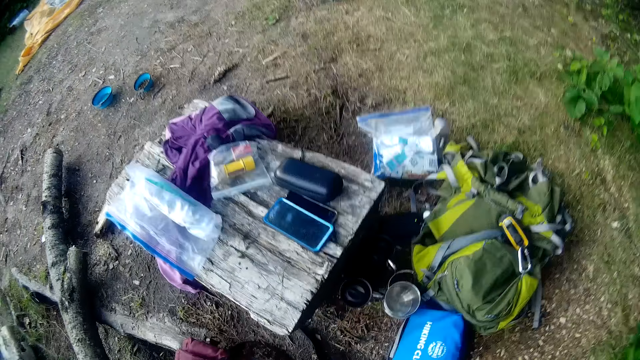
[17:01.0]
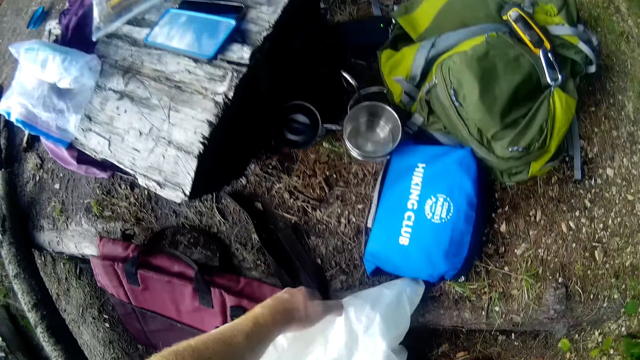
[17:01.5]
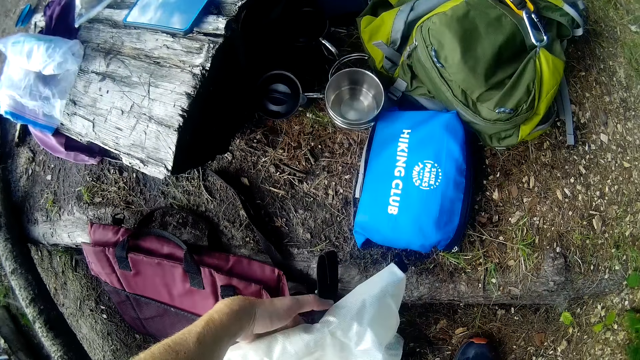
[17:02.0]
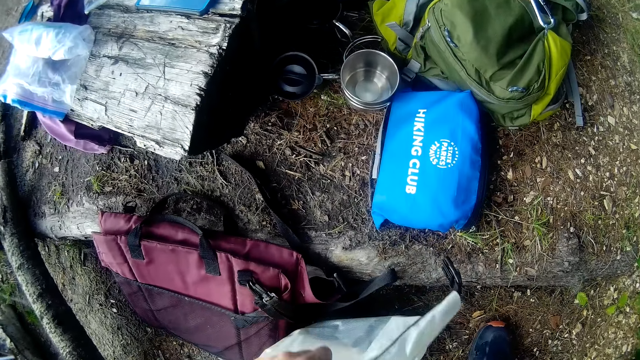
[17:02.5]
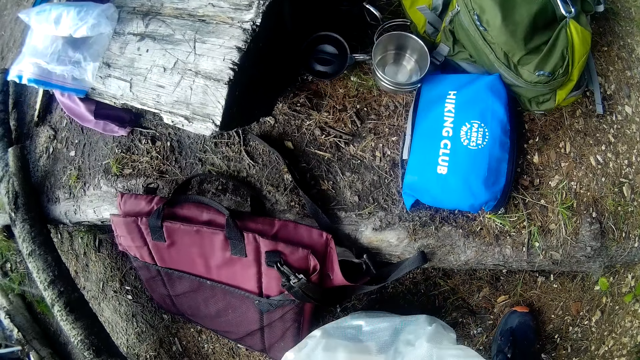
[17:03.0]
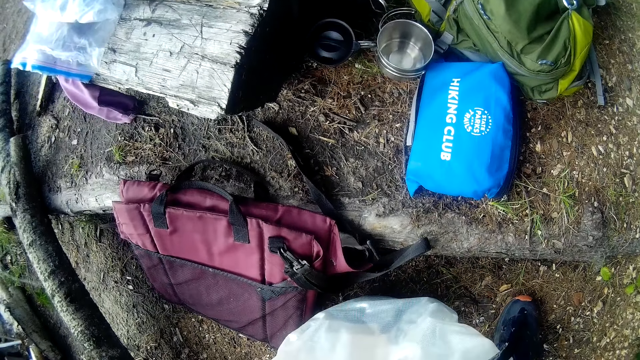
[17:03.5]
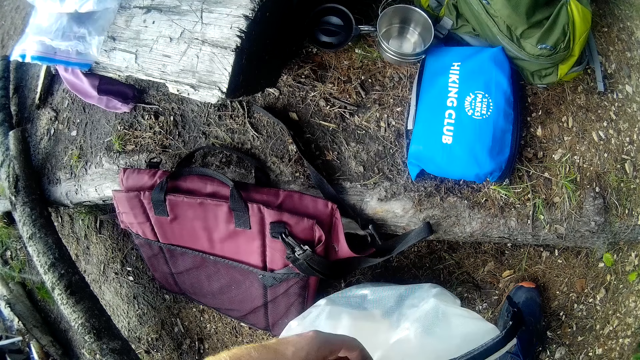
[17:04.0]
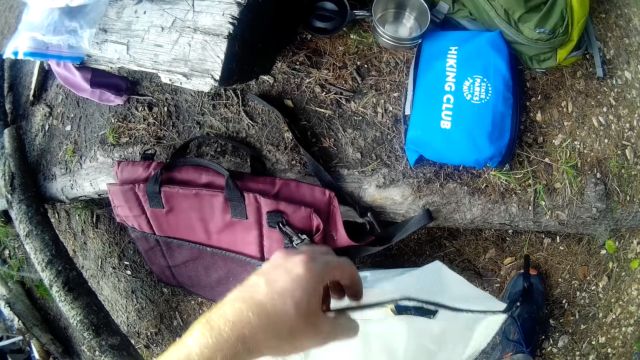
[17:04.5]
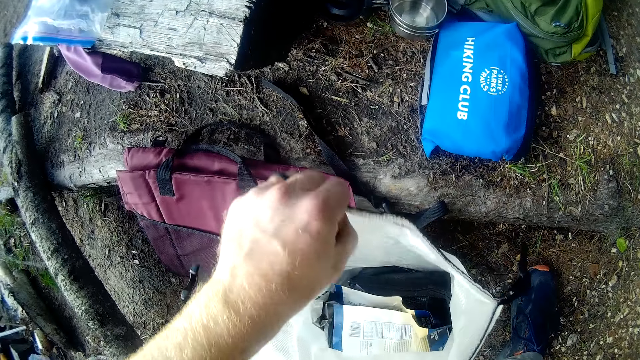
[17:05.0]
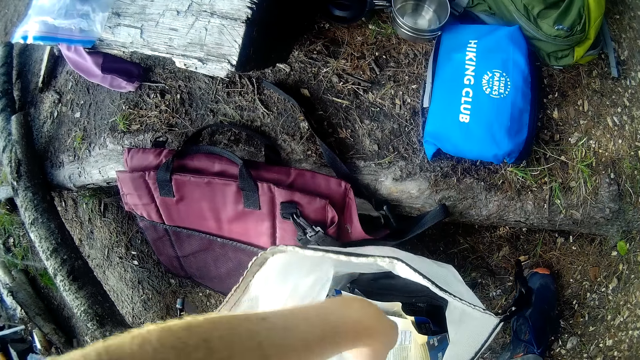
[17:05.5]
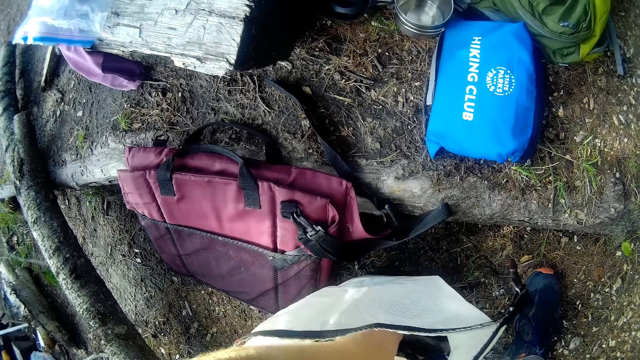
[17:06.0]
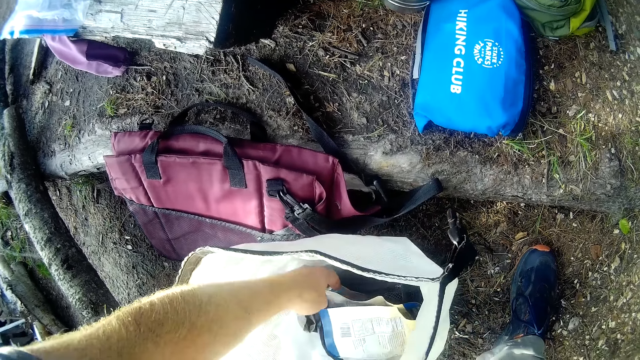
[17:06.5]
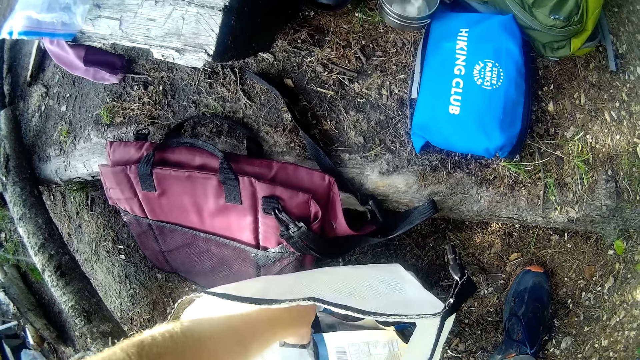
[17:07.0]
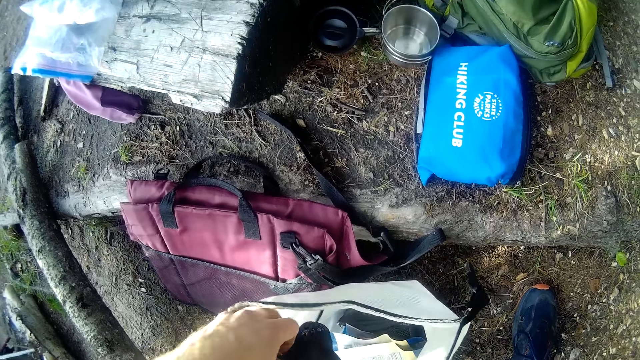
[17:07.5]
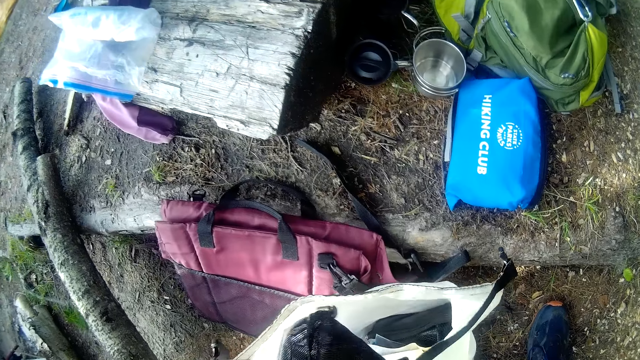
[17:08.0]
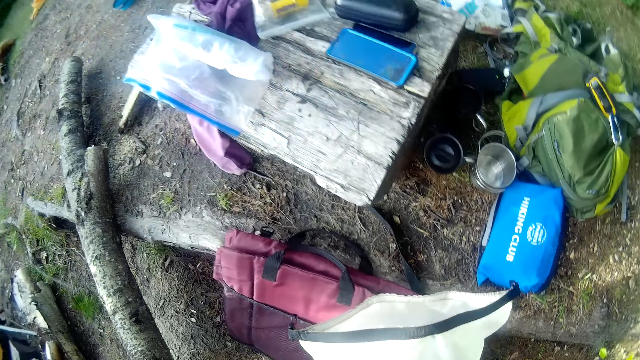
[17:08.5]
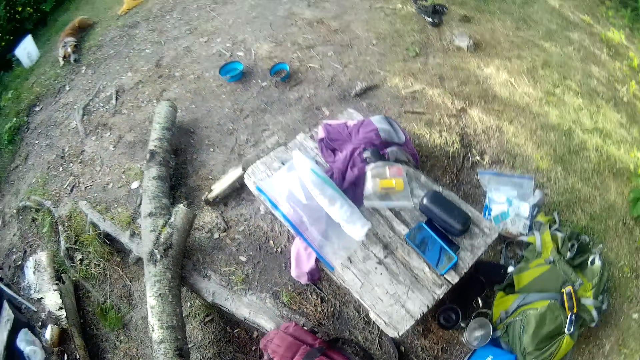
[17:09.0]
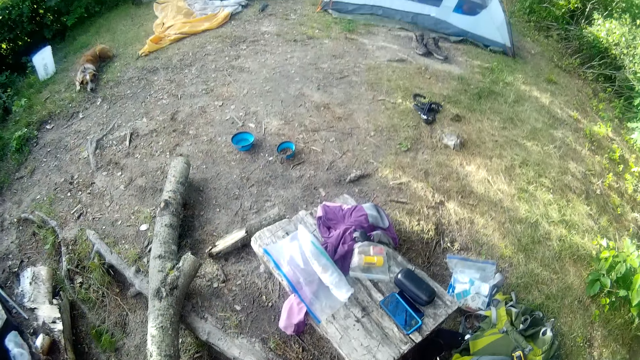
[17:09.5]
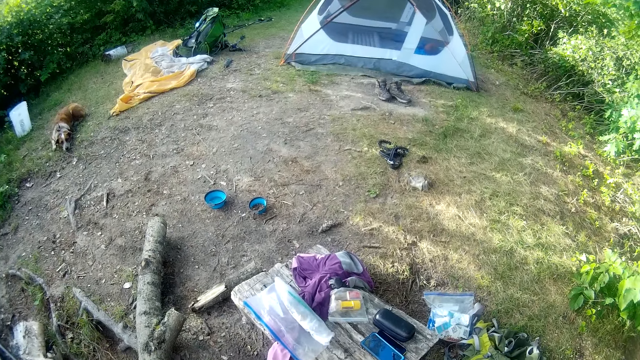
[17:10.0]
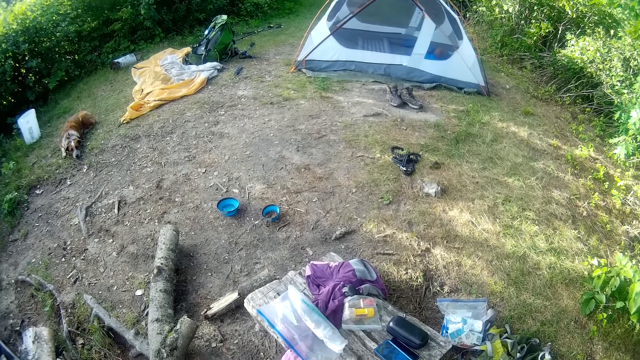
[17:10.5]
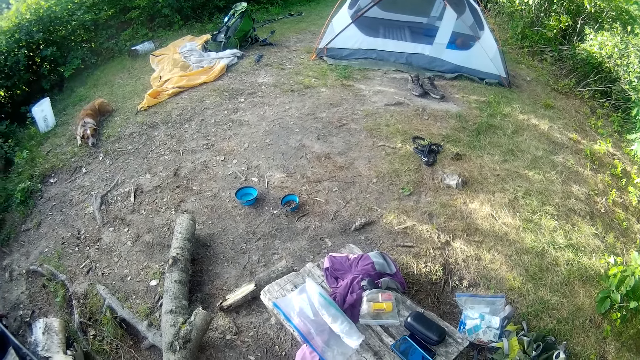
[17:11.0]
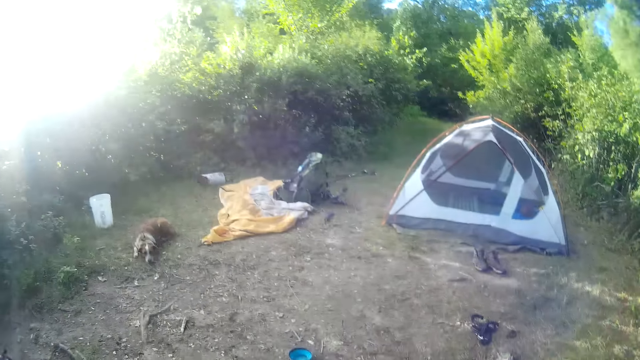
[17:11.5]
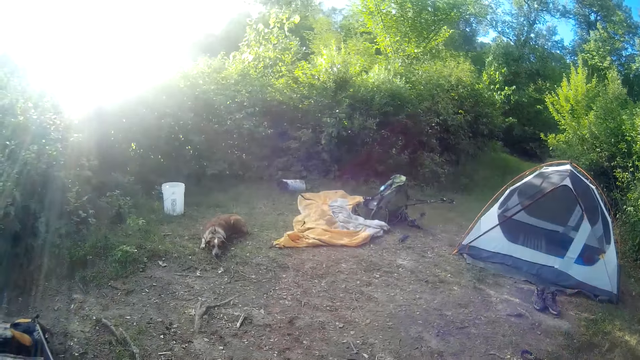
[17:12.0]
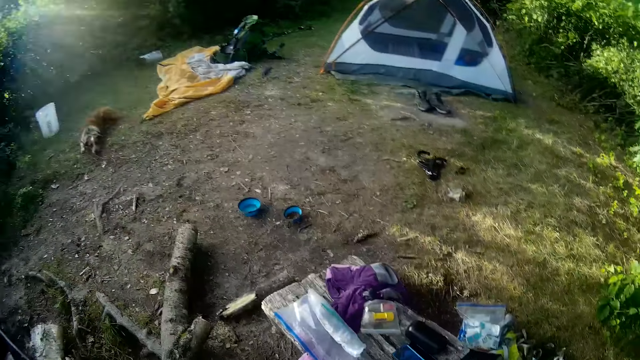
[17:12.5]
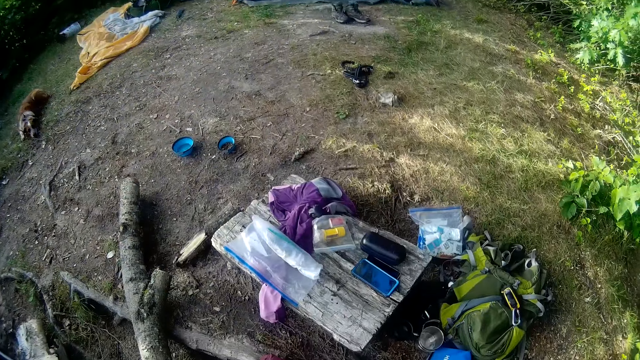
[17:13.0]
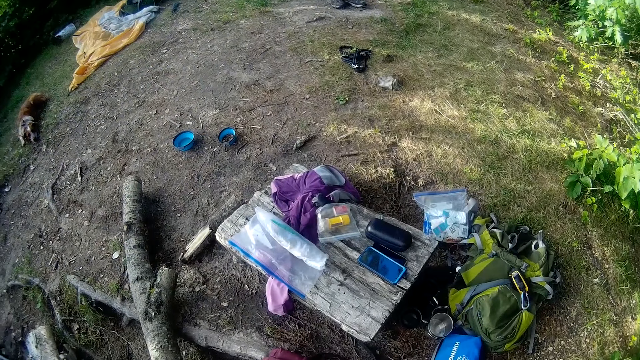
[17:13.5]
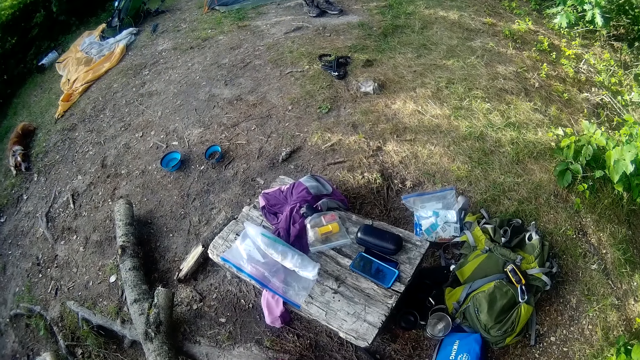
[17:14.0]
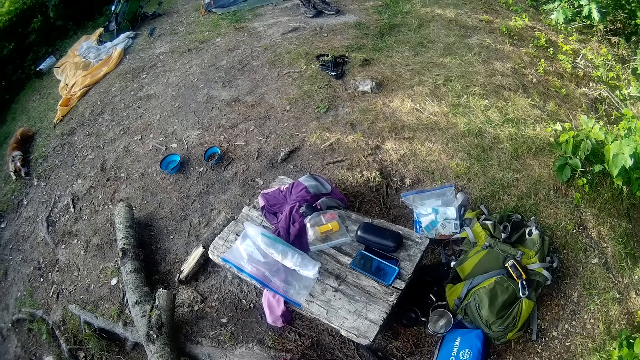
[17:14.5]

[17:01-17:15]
The camera wearer picks up a bag from the ground. They open the bag and look inside the bag. They take a small bag from the big bag. They look around.

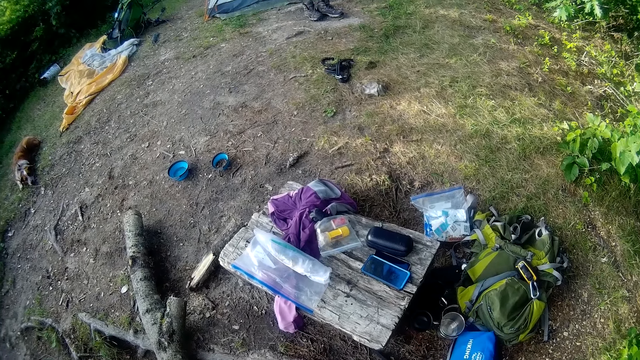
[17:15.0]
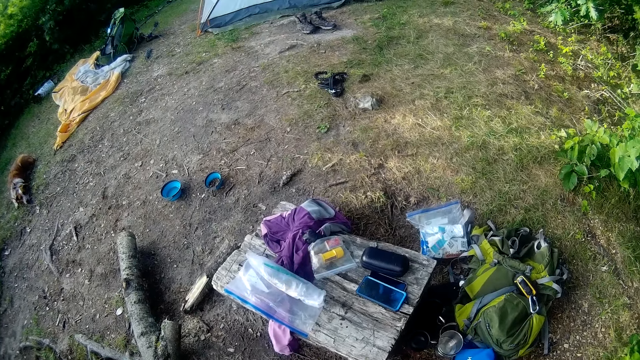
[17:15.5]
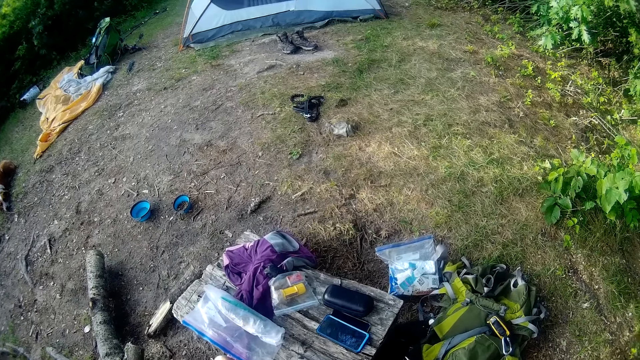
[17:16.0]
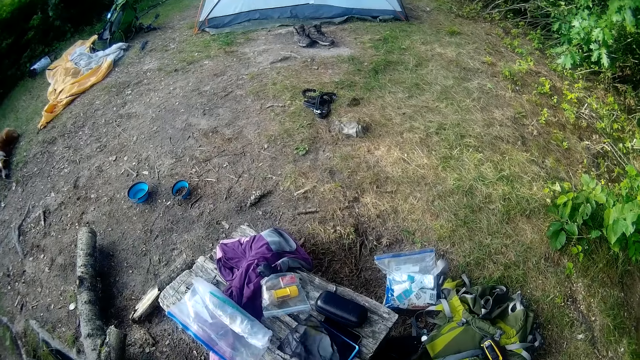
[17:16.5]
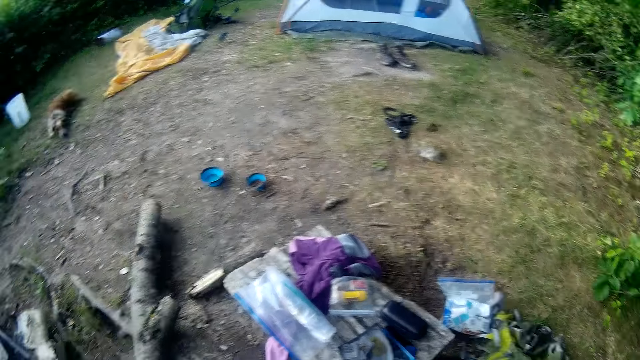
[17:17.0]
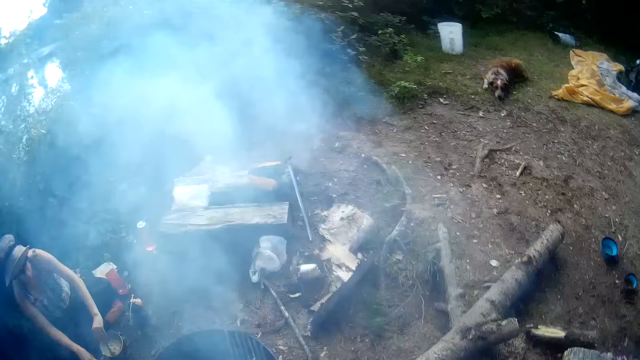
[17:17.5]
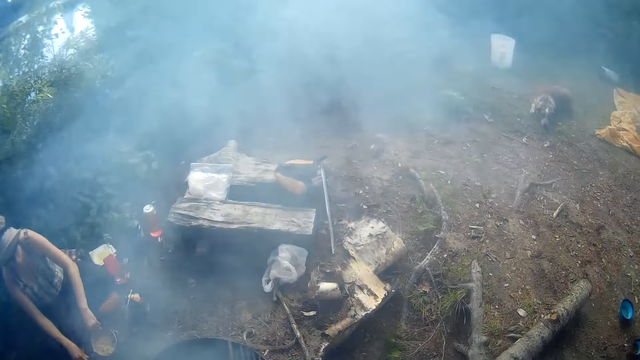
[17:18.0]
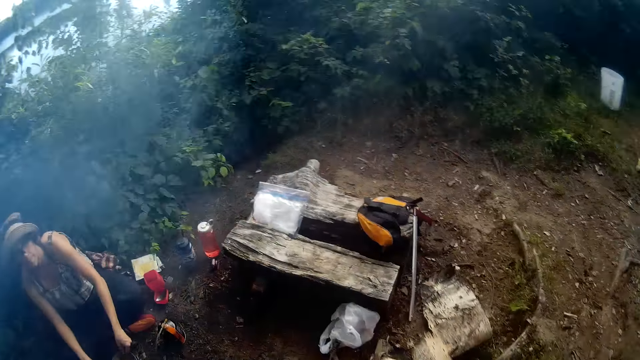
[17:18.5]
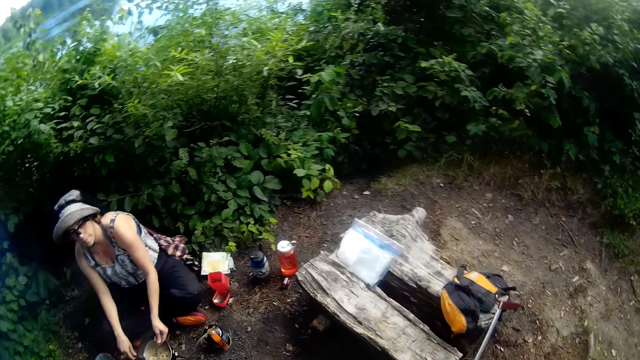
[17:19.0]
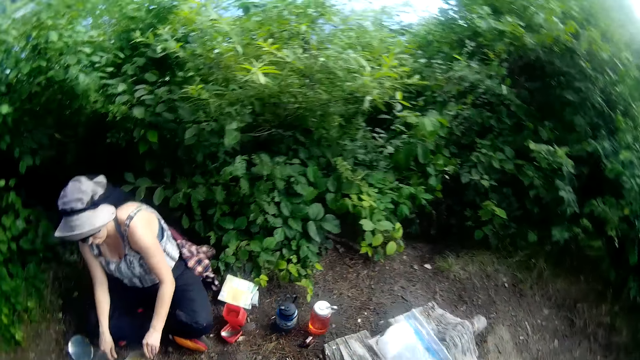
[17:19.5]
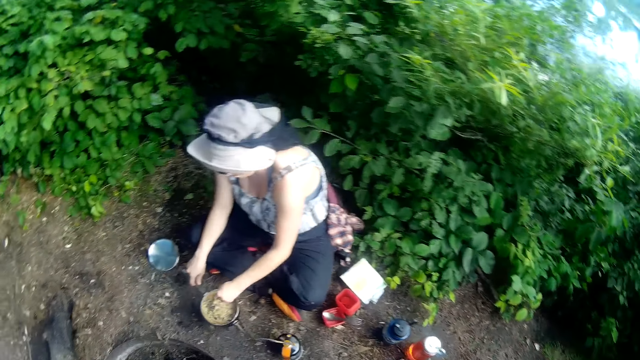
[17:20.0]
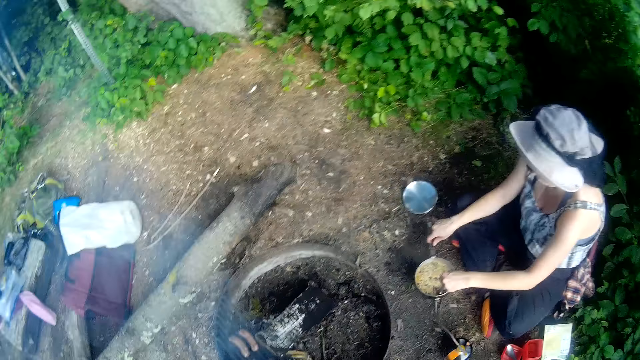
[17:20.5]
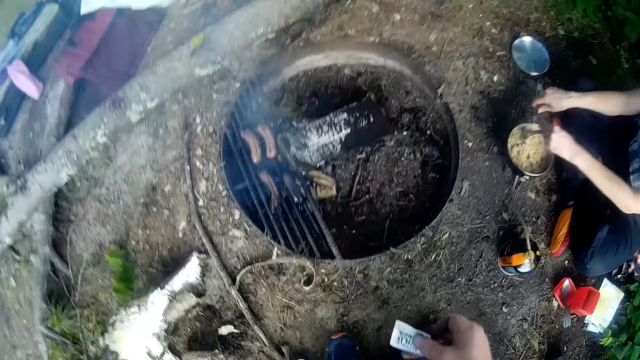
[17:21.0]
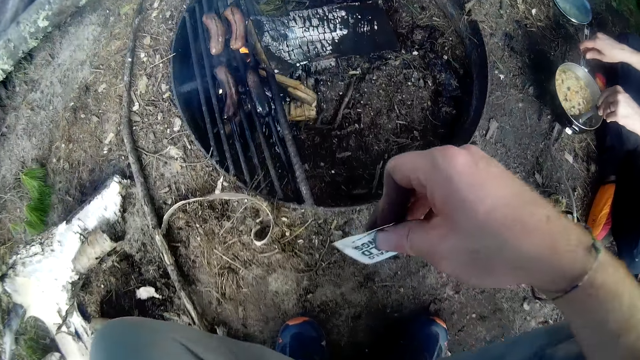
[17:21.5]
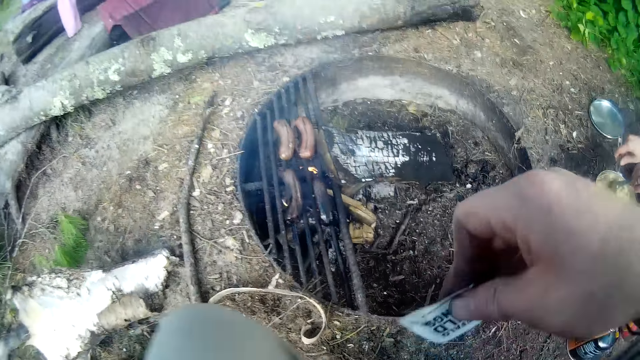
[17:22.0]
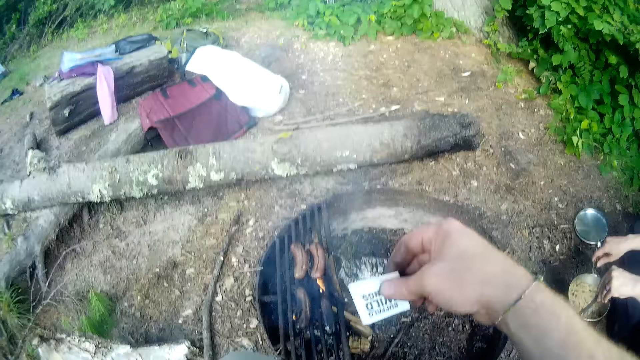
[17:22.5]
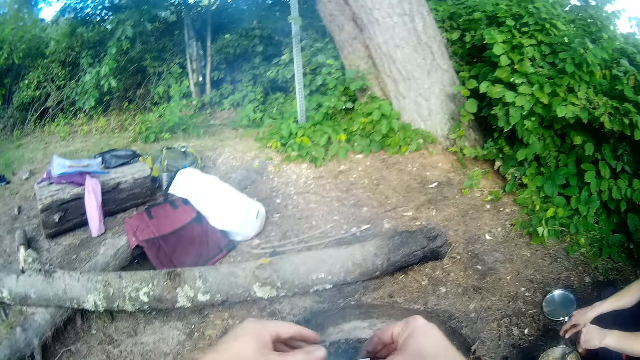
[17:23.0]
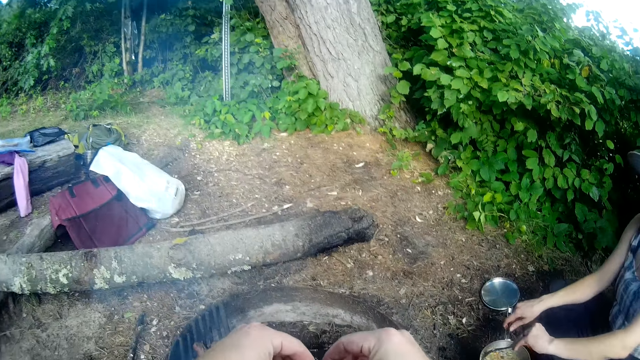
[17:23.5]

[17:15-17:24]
The camera wearer drops the purse on a piece of wood. They walk to the fire. They sit on the log.
